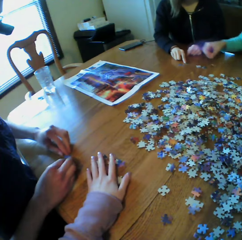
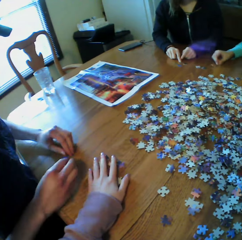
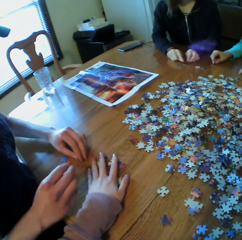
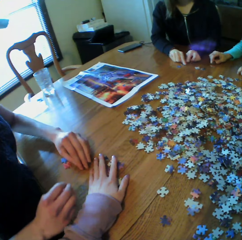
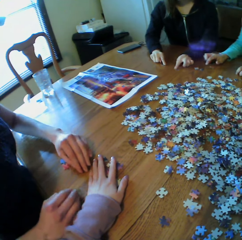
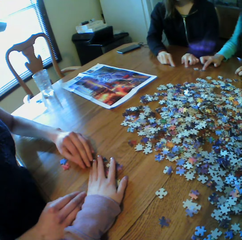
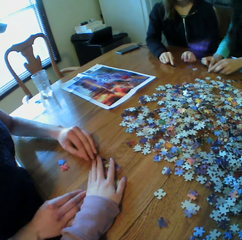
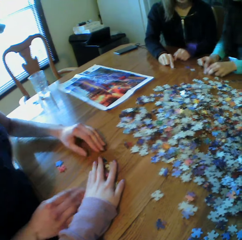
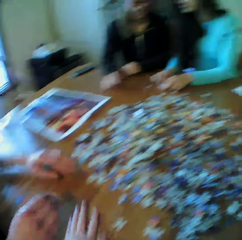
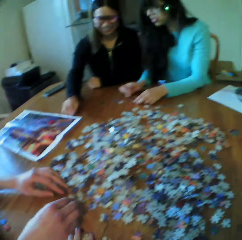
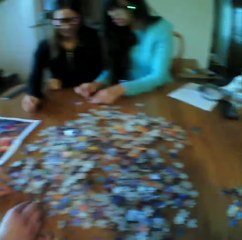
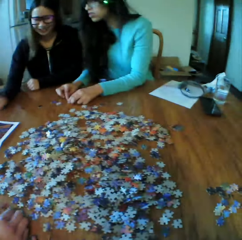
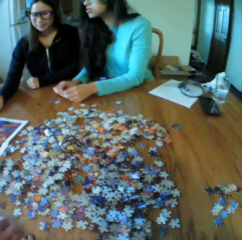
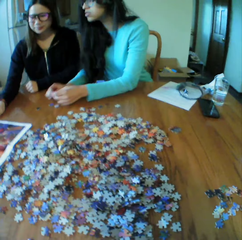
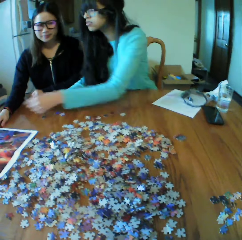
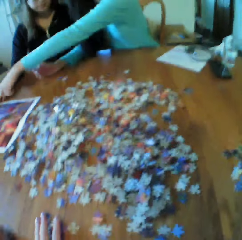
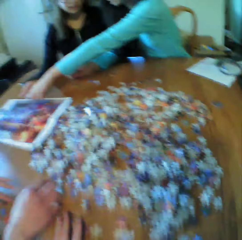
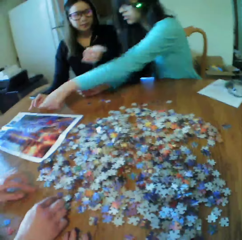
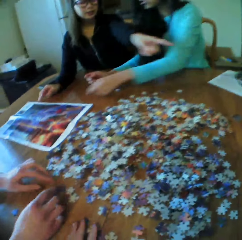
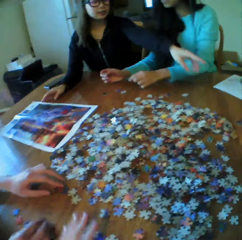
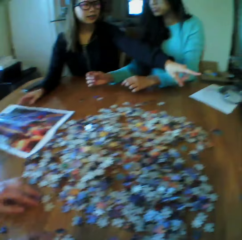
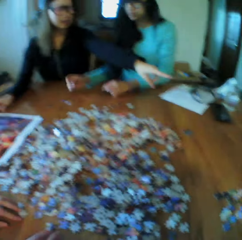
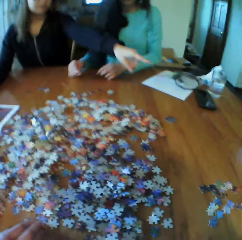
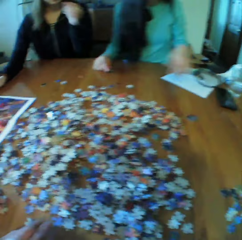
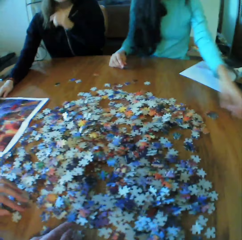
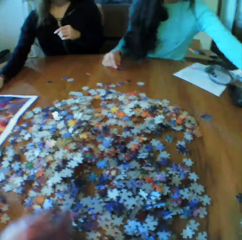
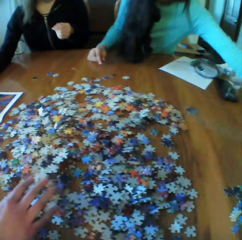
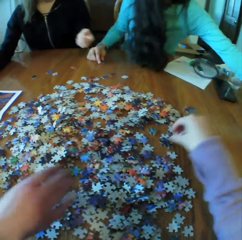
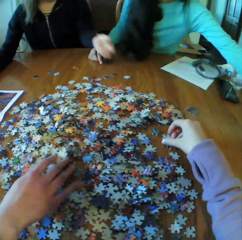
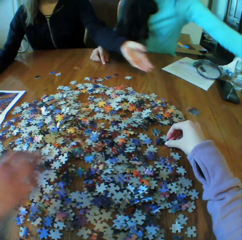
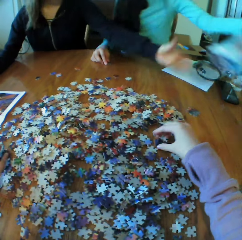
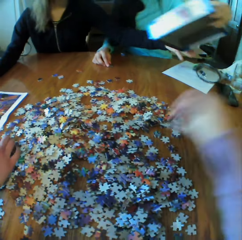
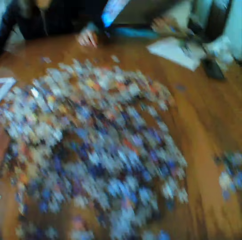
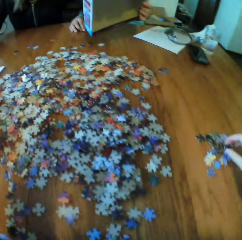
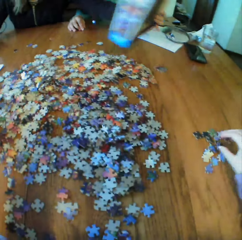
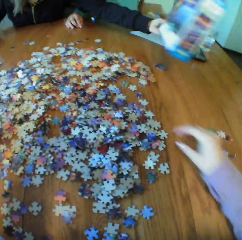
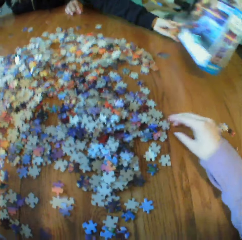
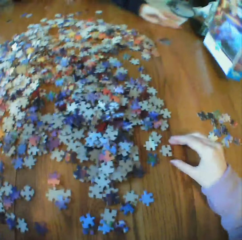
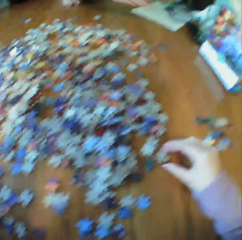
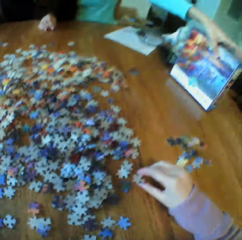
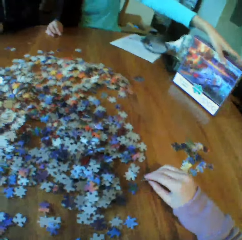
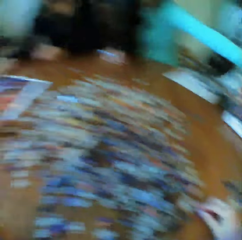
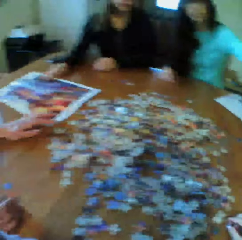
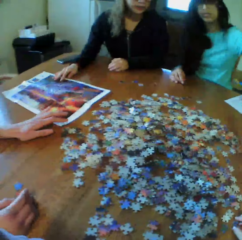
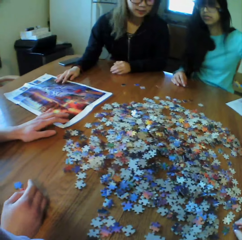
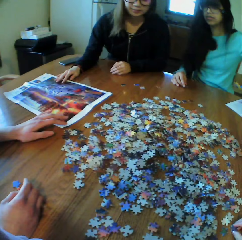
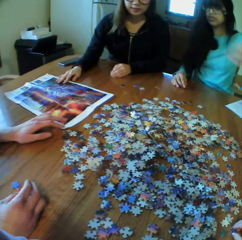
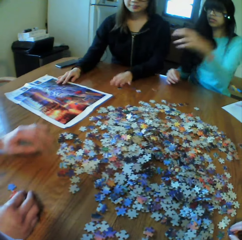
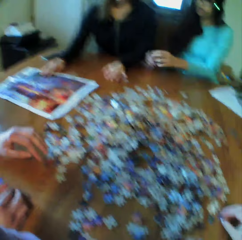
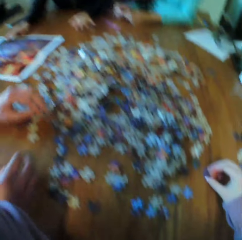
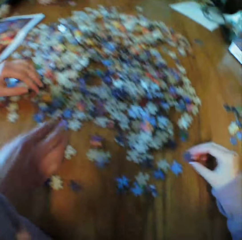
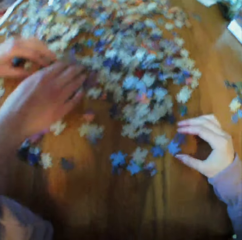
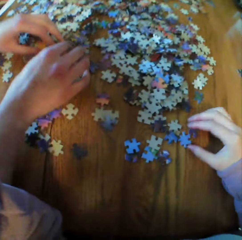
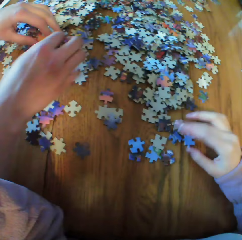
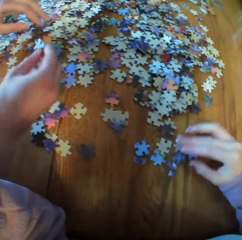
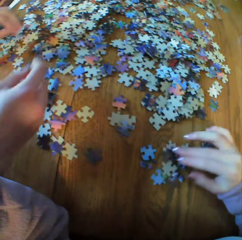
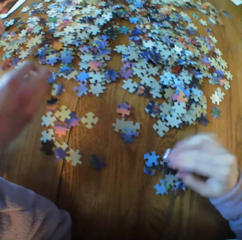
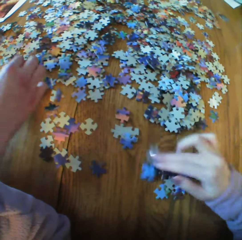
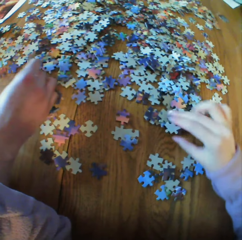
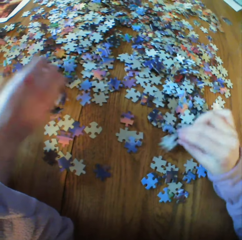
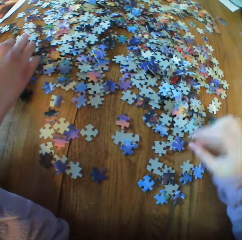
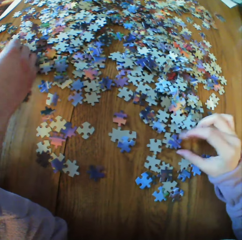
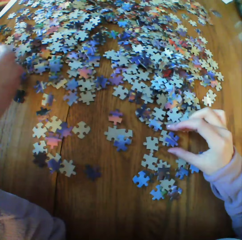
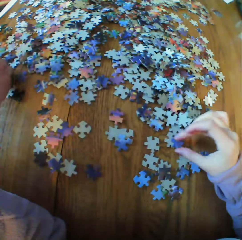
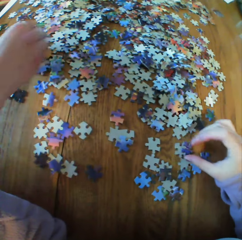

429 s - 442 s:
A woman looks for puzzle pieces. Another woman looks for puzzle pieces. The camera wearer looks for puzzle pieces.

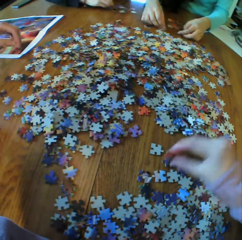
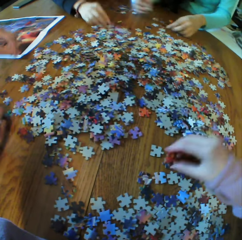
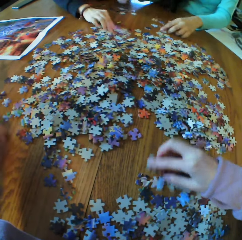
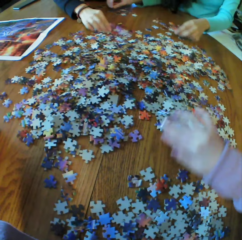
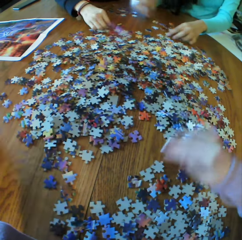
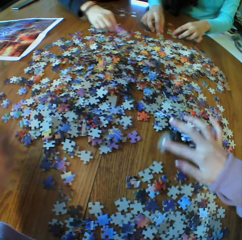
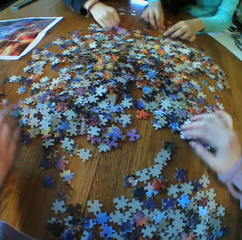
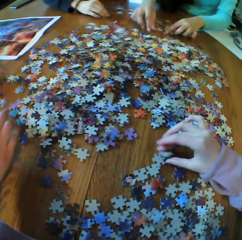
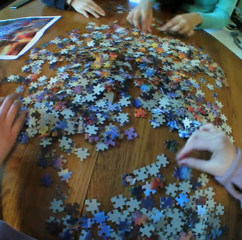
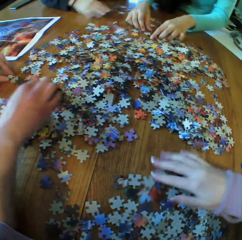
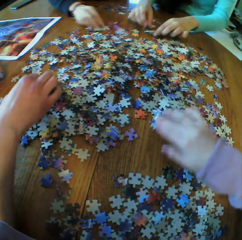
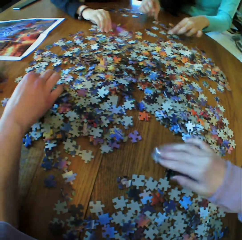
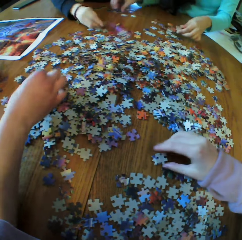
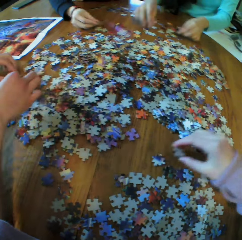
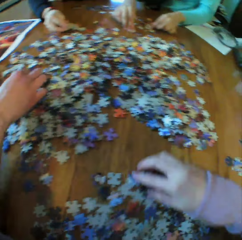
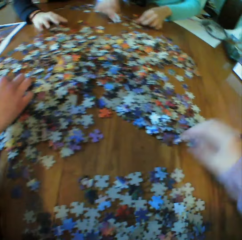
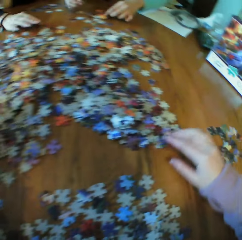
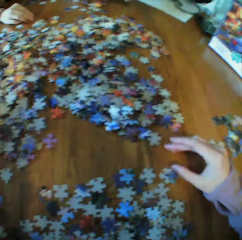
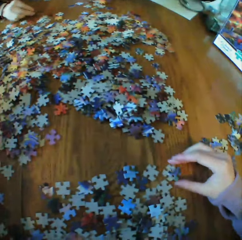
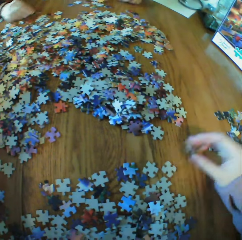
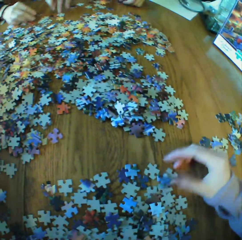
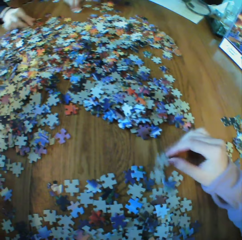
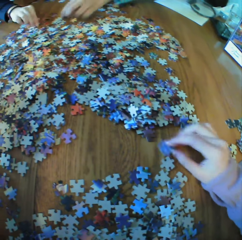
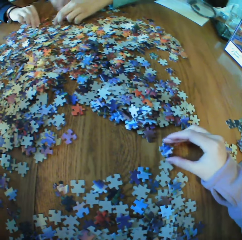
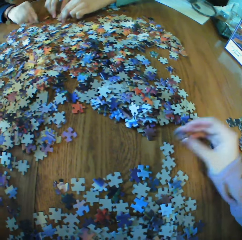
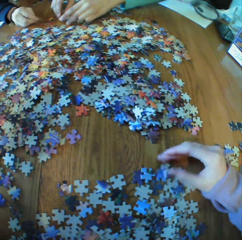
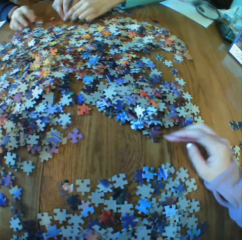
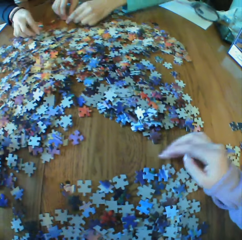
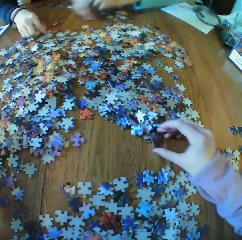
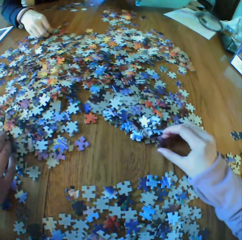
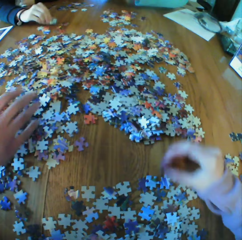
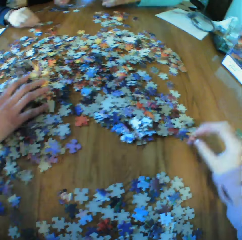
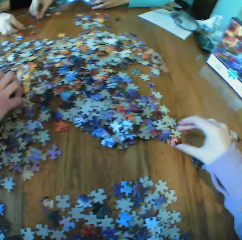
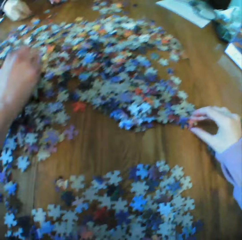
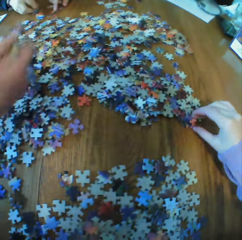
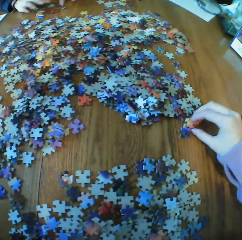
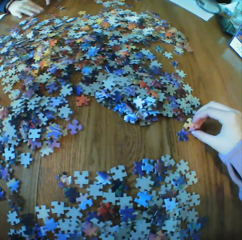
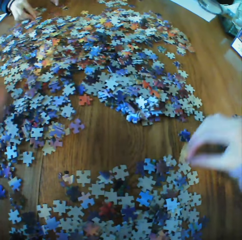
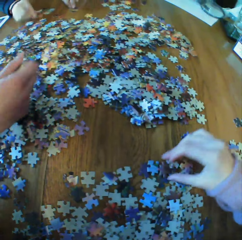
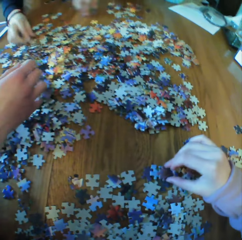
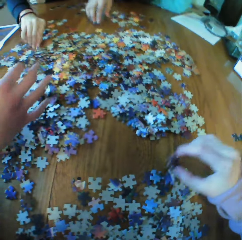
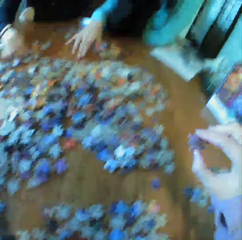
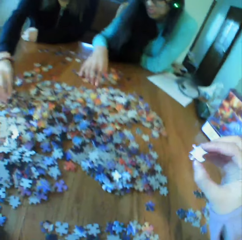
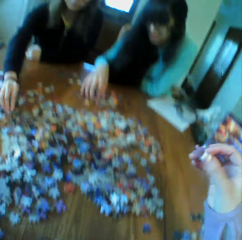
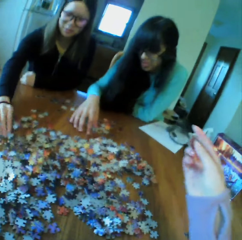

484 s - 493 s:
A woman looks for puzzle pieces. Another woman looks for puzzle pieces. A third woman looks for puzzle pieces. The camera wearer looks for puzzle pieces.

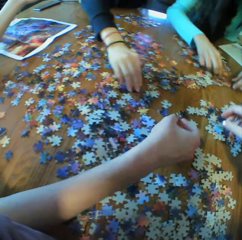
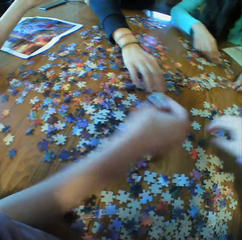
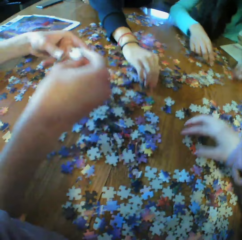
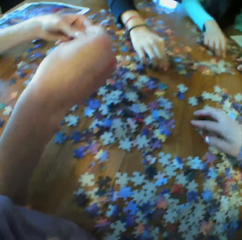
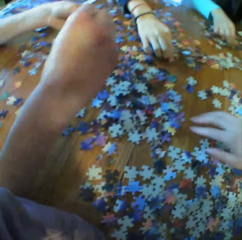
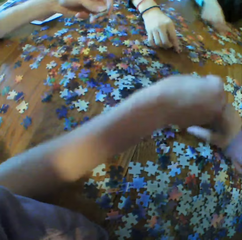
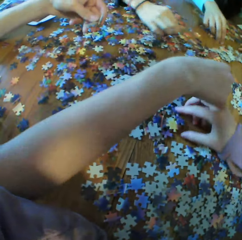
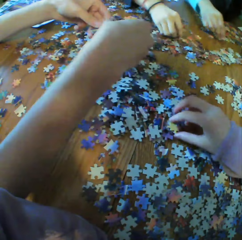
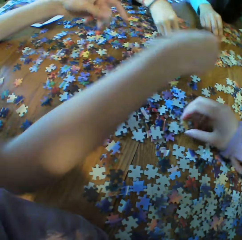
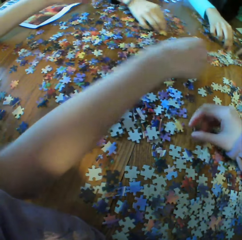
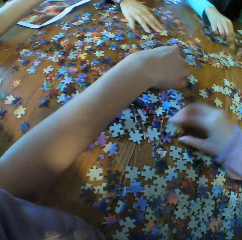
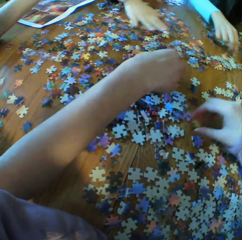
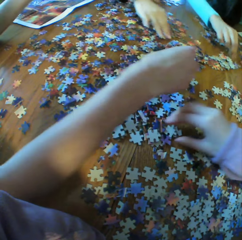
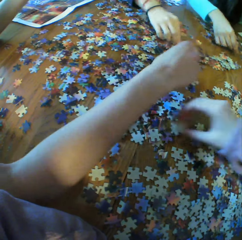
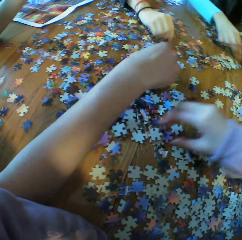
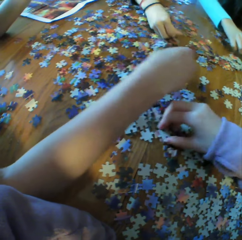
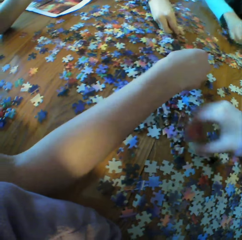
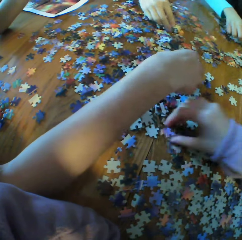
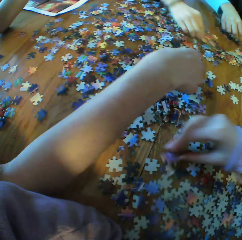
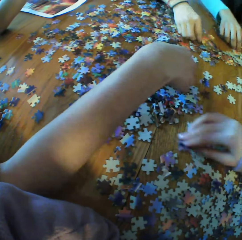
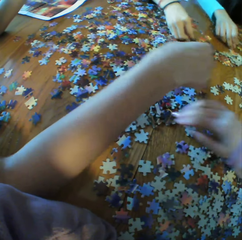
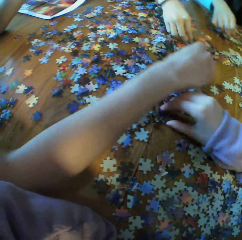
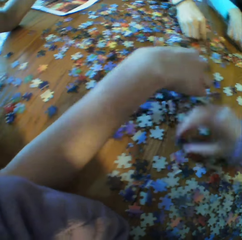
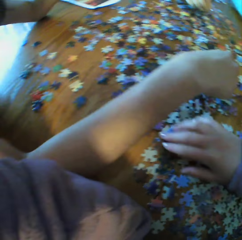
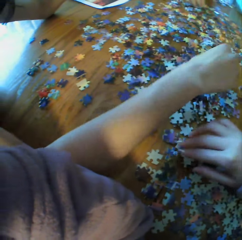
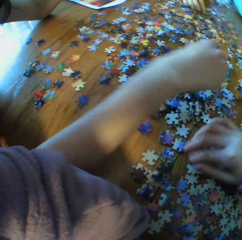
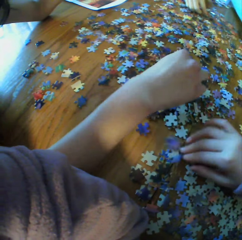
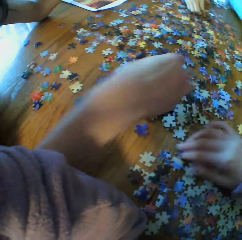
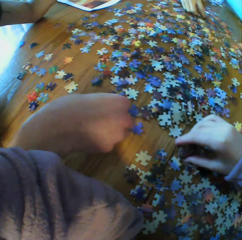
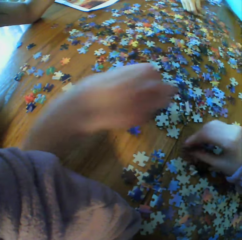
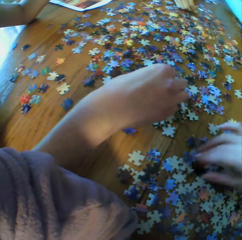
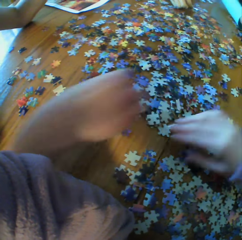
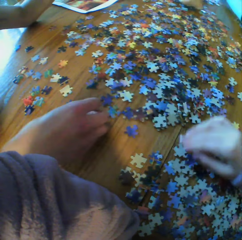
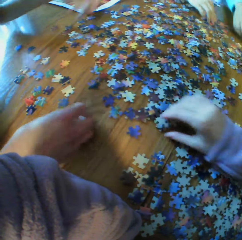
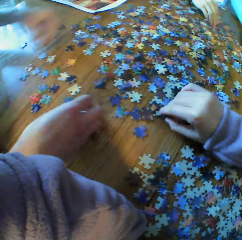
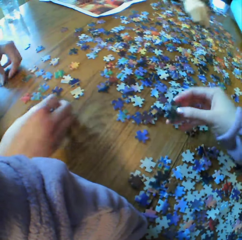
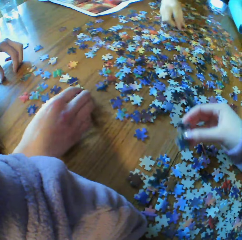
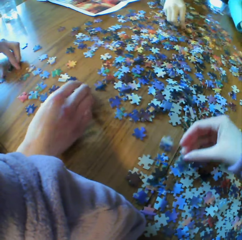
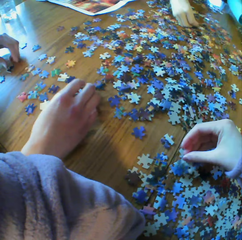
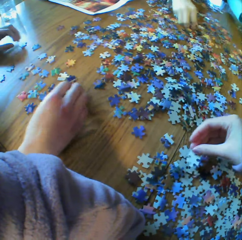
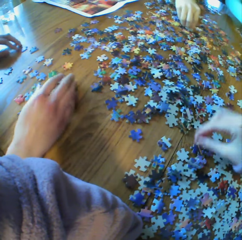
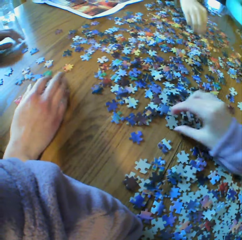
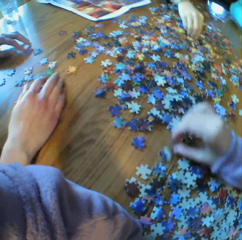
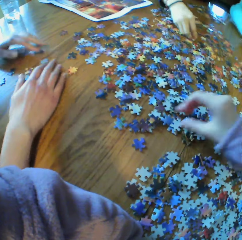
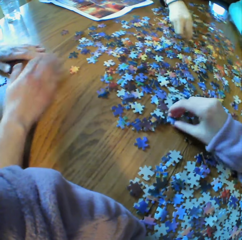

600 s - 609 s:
A woman looks for puzzle pieces. Another woman looks for a puzzle piece. A third woman looks for a puzzle piece. A fourth woman looks for a puzzle piece.
